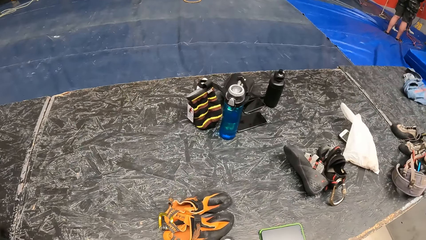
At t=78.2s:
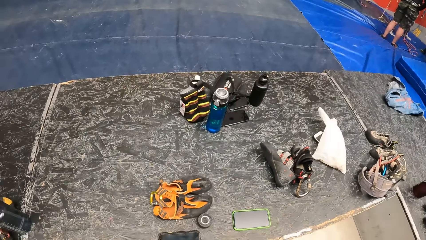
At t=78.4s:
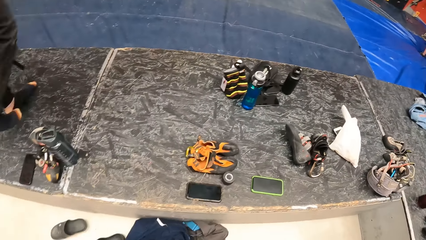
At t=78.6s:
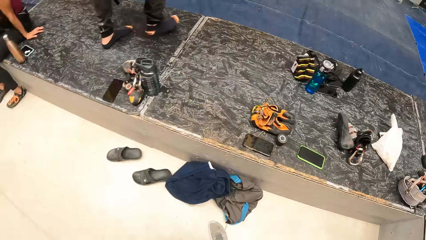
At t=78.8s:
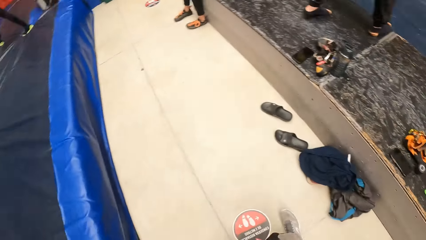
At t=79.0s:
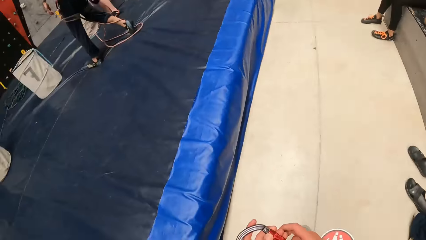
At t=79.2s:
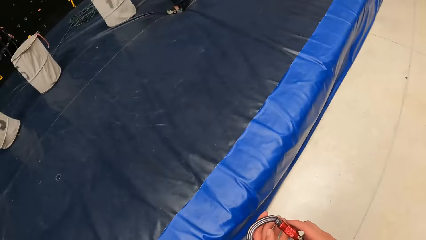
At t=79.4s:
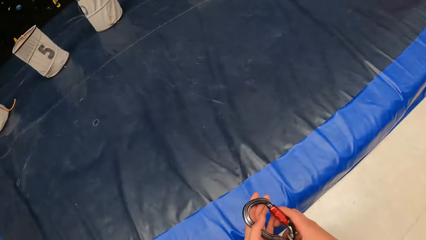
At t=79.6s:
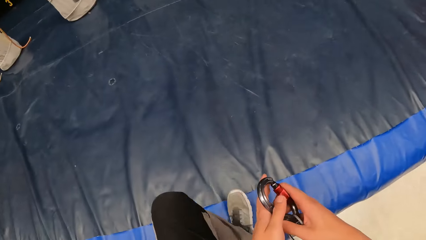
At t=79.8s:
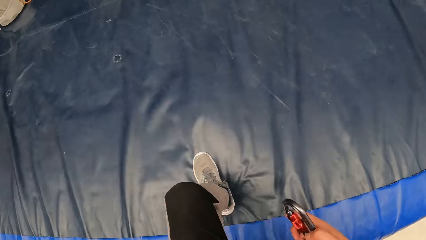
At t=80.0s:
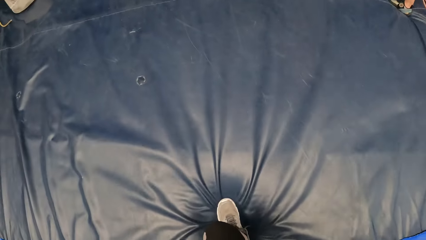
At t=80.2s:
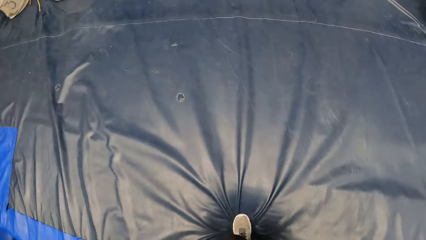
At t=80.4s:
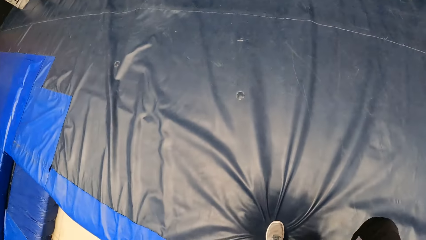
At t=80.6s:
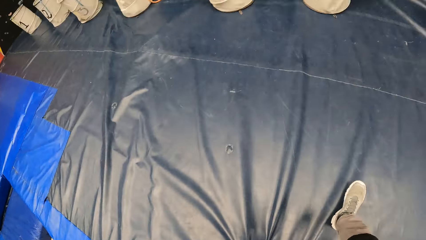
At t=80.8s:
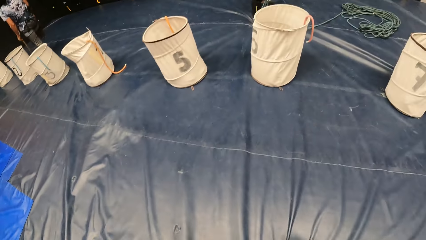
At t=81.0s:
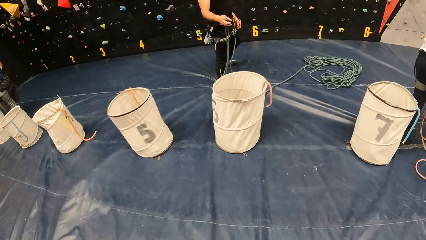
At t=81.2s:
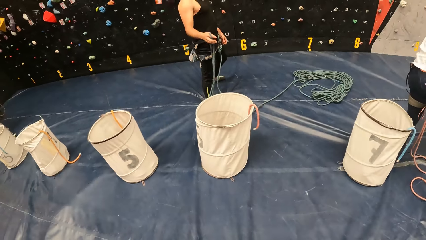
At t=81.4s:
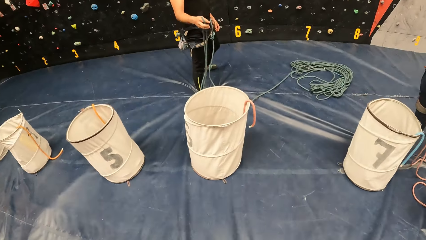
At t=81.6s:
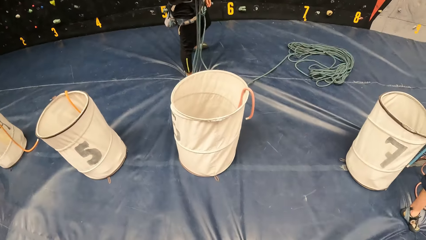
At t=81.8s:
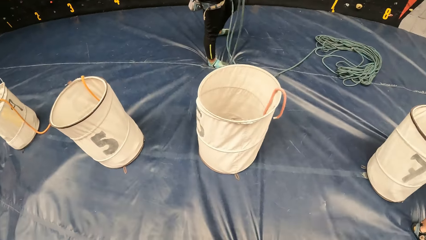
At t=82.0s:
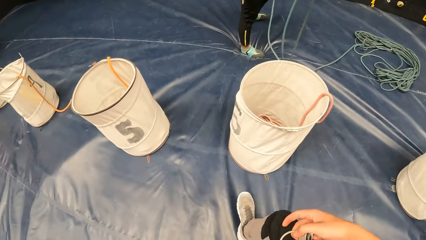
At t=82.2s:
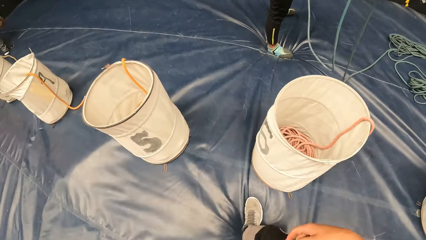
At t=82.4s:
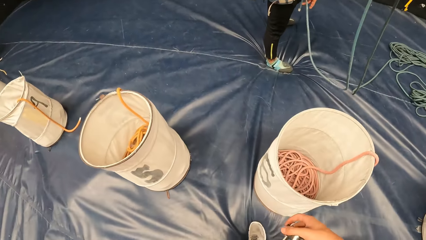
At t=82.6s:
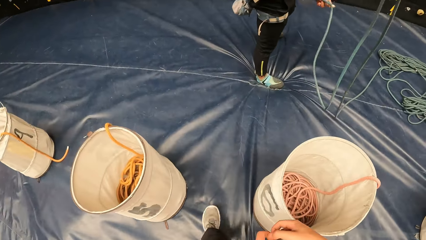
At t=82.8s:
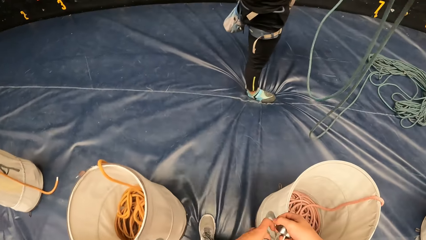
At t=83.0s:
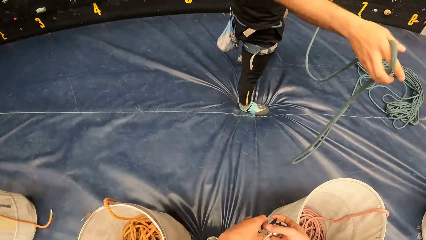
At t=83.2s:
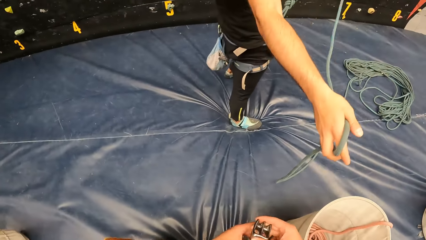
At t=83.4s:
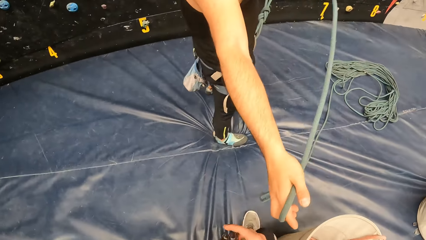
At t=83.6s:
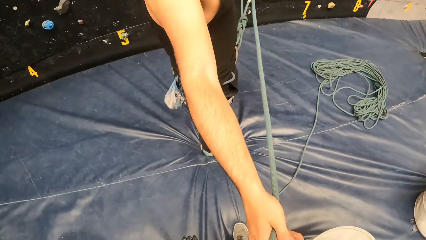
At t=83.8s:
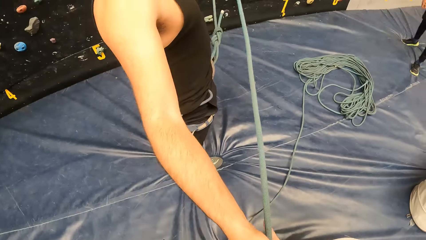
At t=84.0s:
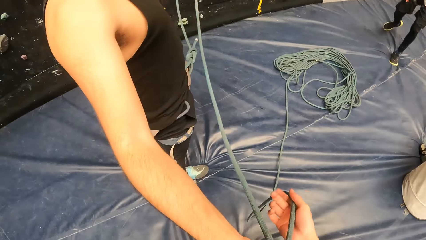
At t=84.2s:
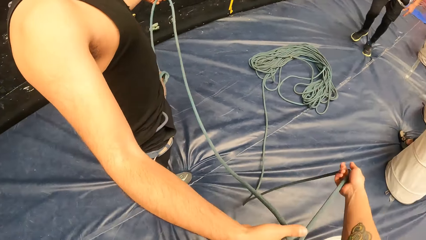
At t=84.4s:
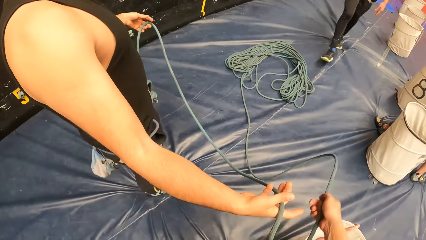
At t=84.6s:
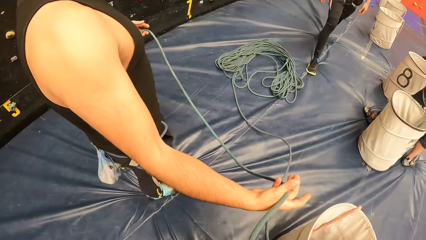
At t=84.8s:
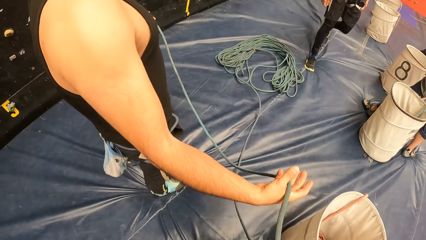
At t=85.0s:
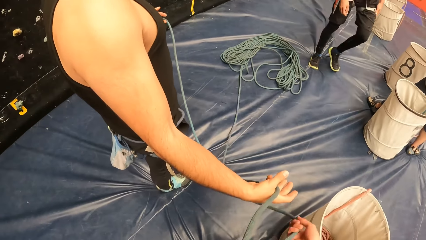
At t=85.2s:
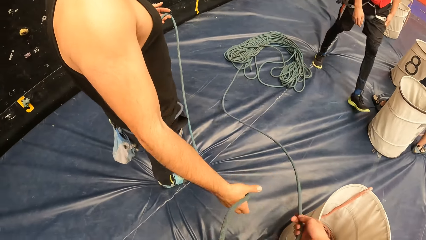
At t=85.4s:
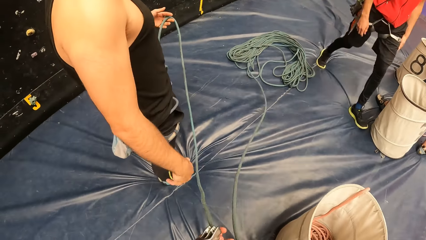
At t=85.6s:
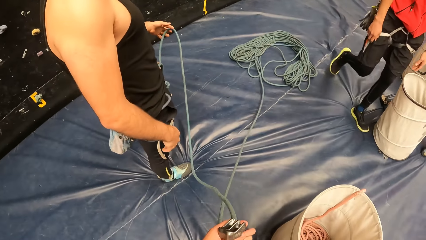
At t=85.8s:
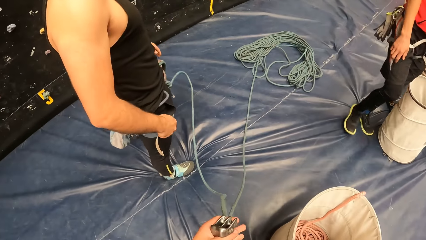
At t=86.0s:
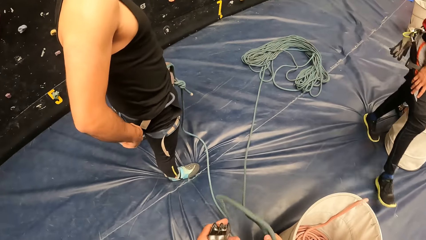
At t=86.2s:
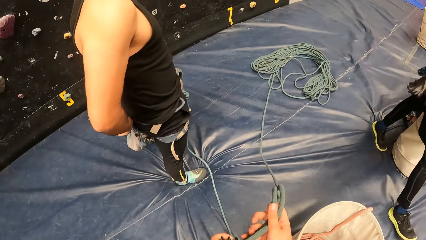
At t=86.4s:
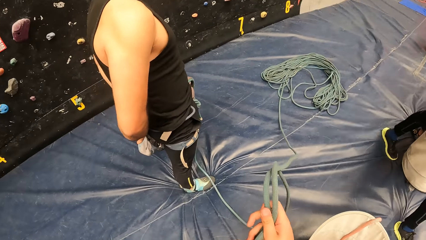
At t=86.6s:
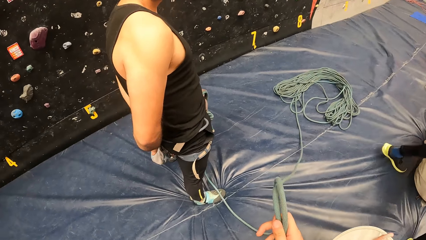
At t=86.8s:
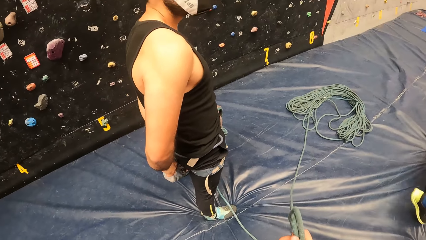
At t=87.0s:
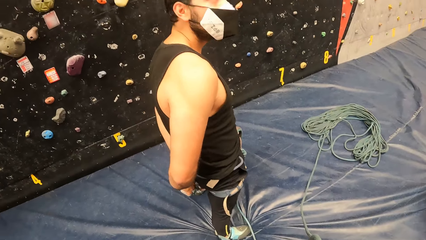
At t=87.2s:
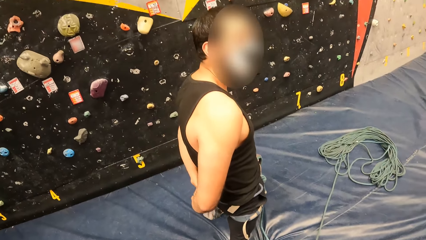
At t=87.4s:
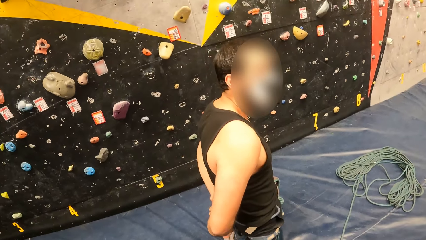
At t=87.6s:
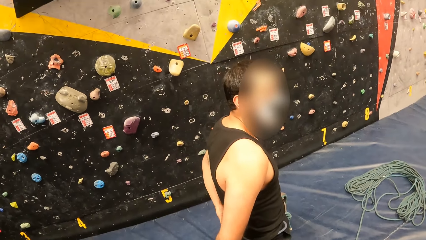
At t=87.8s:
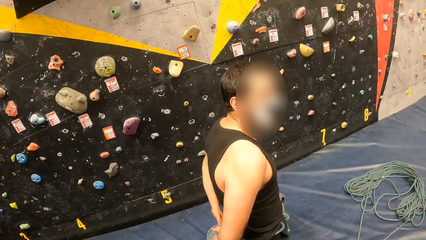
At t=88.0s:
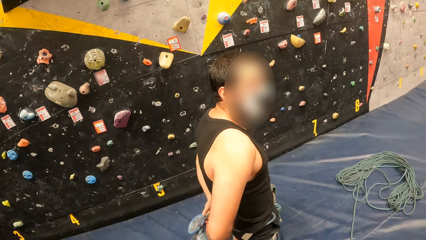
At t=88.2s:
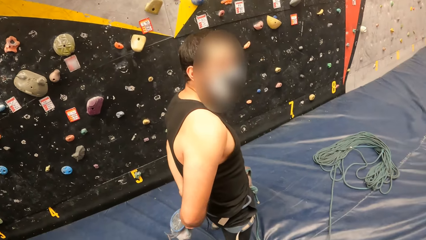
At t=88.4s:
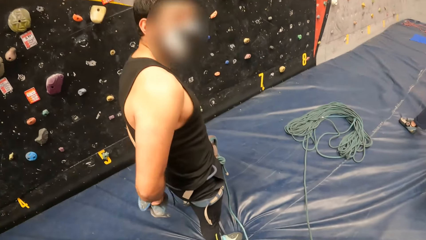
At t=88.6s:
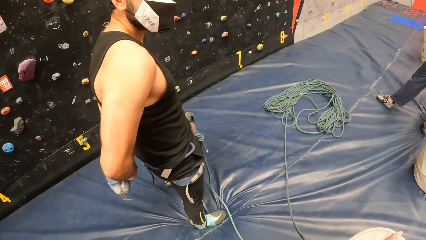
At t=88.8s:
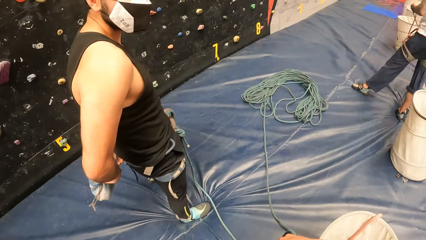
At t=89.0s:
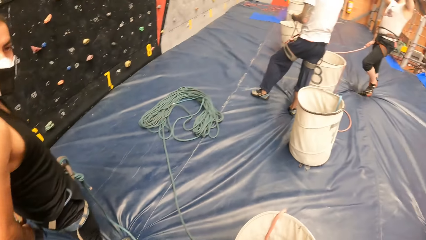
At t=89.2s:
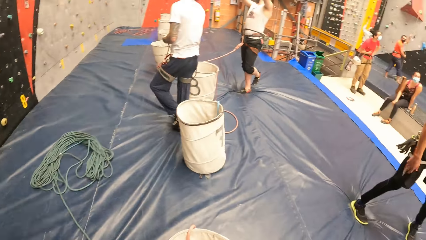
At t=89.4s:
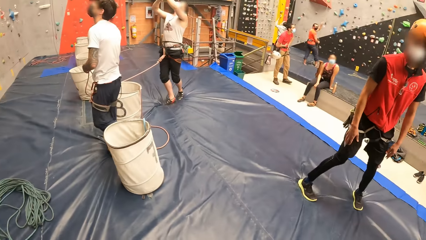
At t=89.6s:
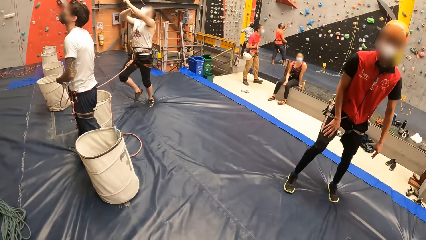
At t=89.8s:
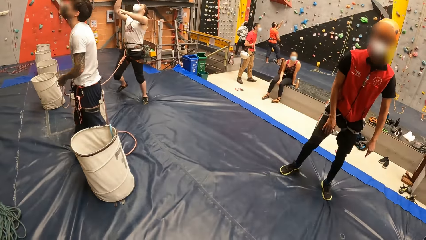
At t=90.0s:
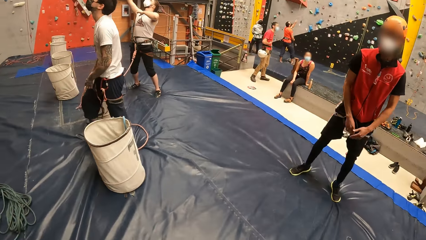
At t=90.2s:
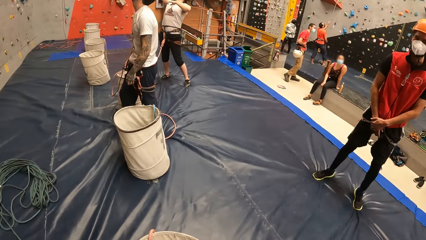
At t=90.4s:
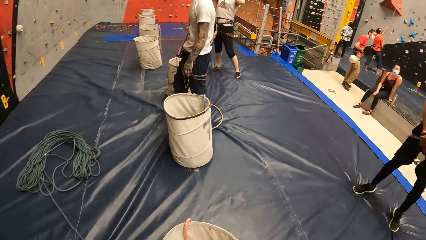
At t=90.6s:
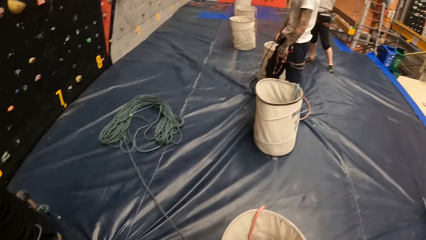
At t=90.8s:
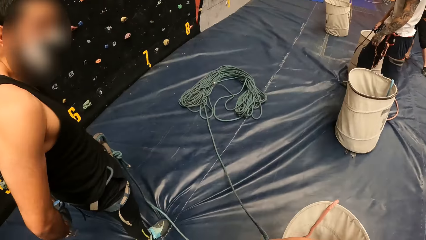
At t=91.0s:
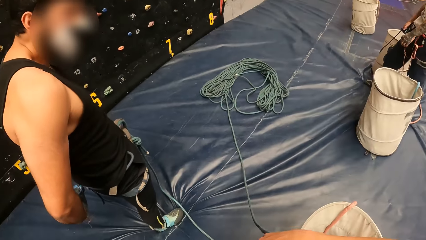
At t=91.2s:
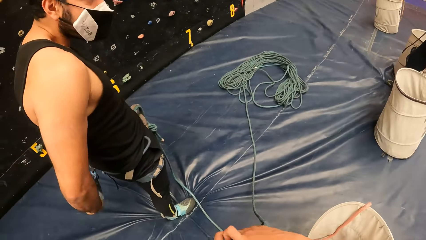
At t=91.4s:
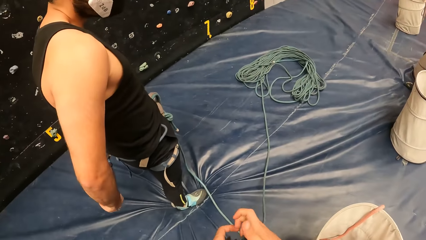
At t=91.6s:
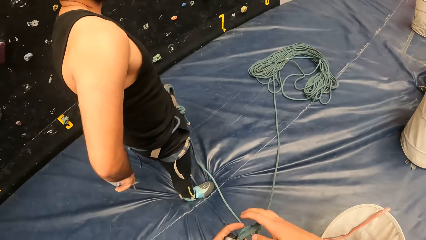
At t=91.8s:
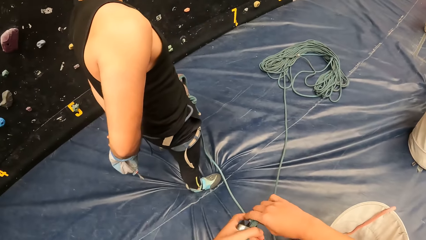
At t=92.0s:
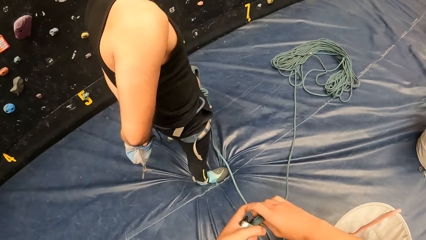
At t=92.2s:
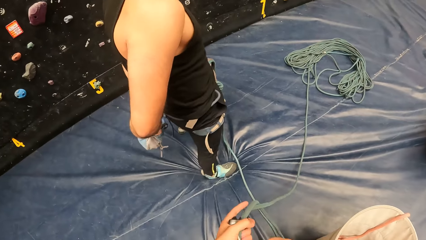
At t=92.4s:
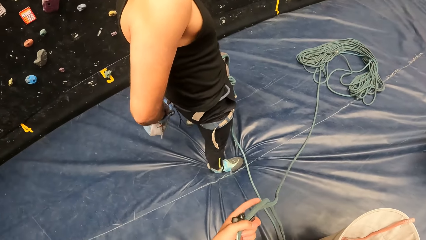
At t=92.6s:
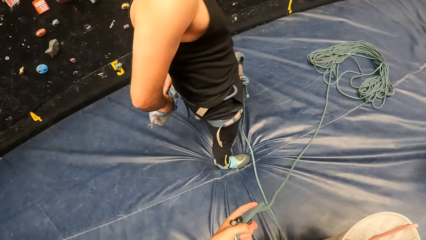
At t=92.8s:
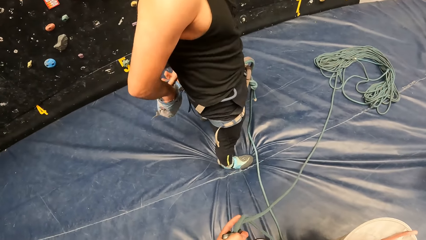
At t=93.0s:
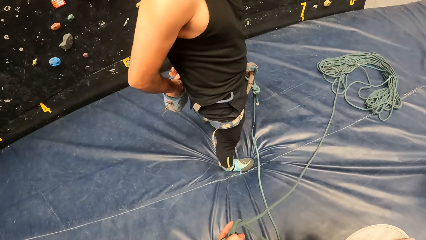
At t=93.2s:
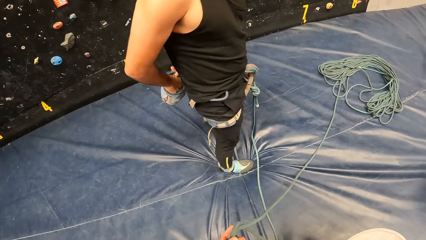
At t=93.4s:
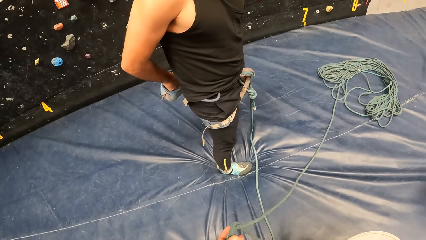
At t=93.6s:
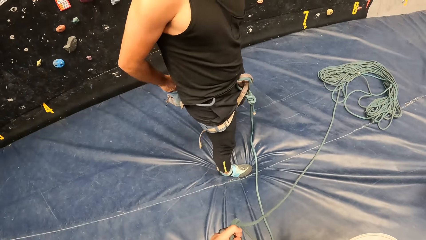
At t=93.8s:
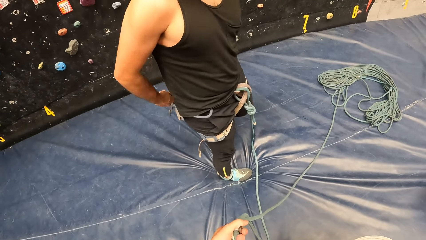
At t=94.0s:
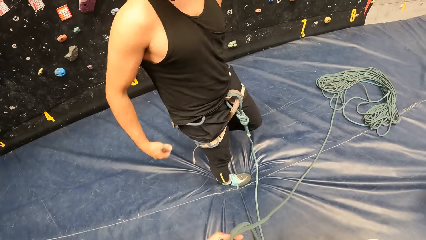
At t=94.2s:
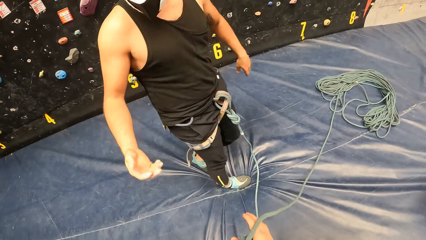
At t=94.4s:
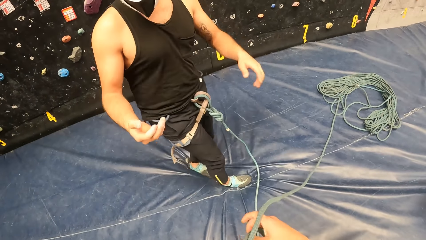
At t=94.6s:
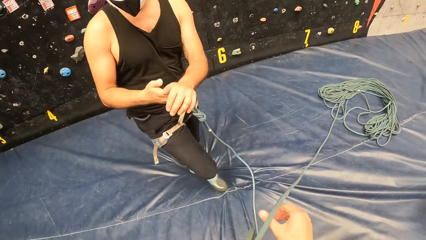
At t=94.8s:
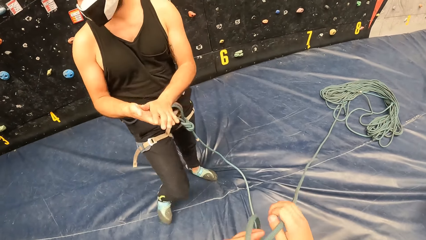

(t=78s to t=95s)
The camera wearer holds a hook. A man gives the camera wearer a rope. The camera wearer picks up the rope from the man. They hold the rope. The man opens a bag. The camera wearer looks around. They tie the rope.
